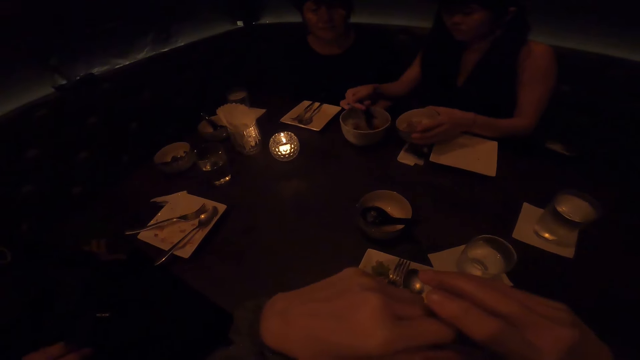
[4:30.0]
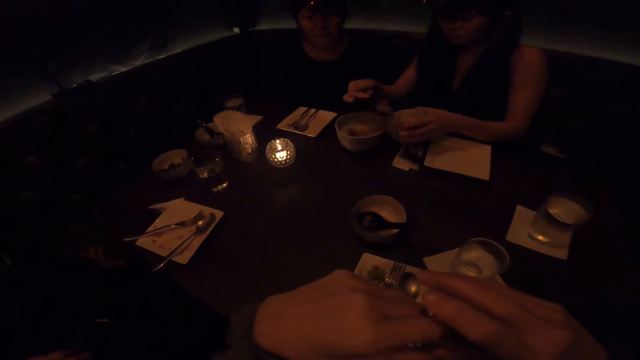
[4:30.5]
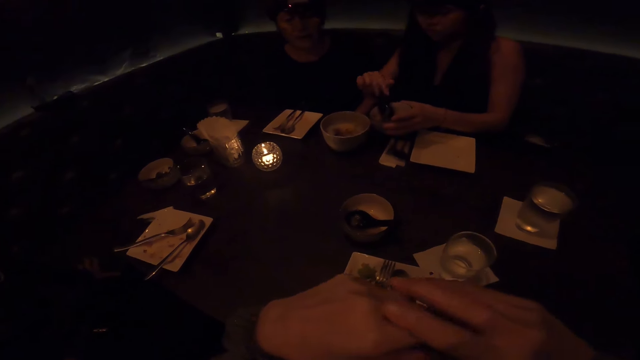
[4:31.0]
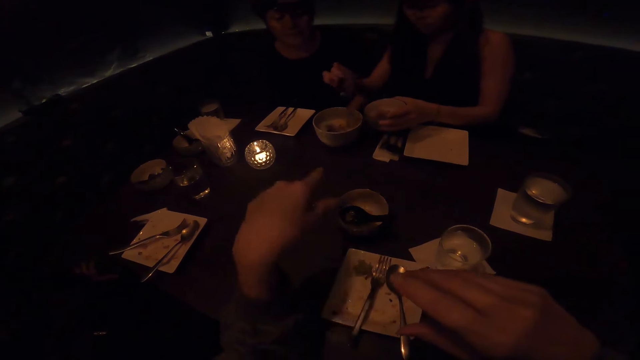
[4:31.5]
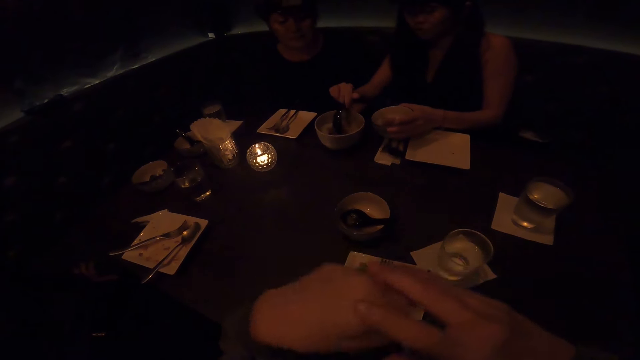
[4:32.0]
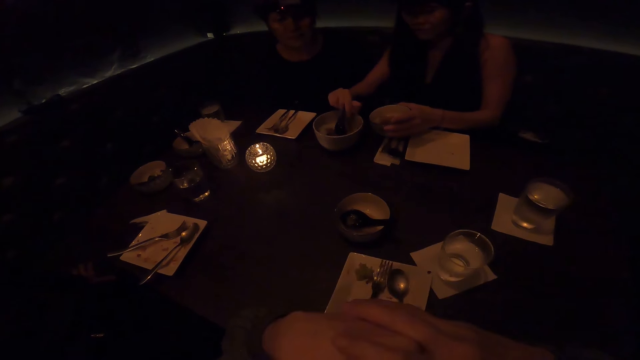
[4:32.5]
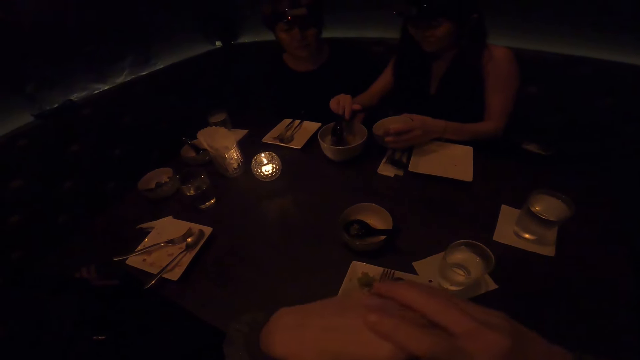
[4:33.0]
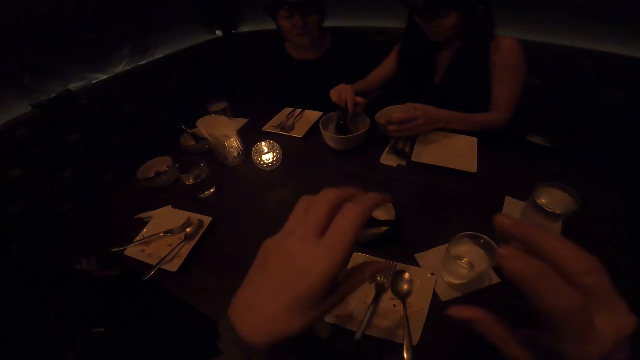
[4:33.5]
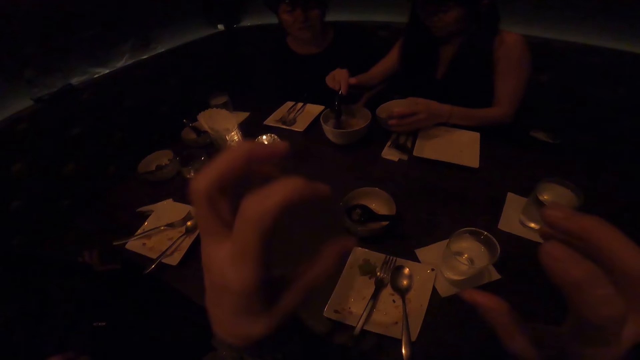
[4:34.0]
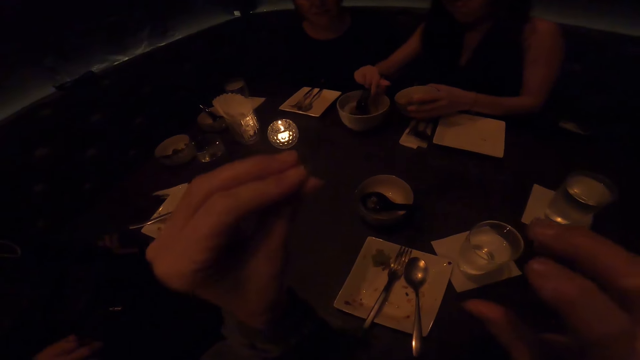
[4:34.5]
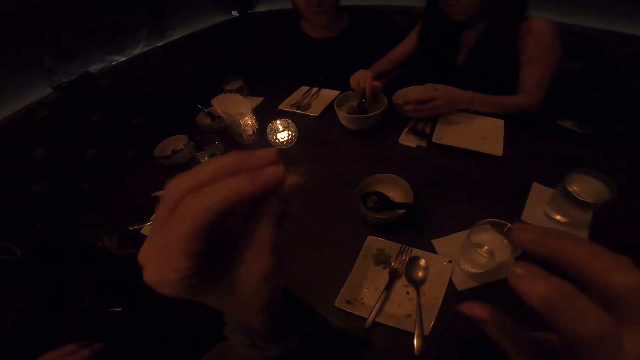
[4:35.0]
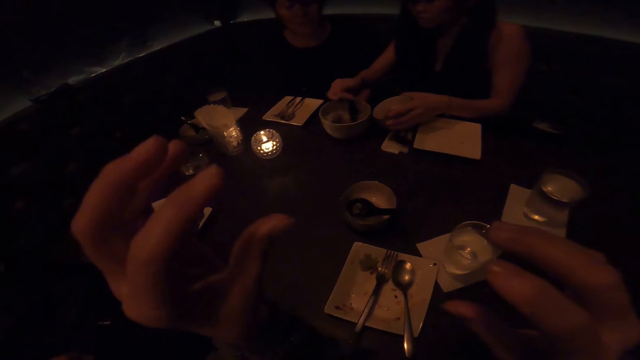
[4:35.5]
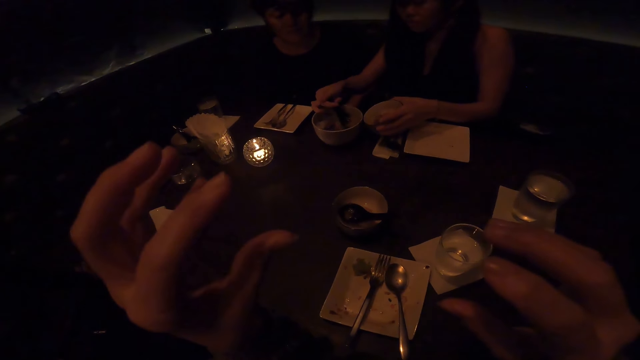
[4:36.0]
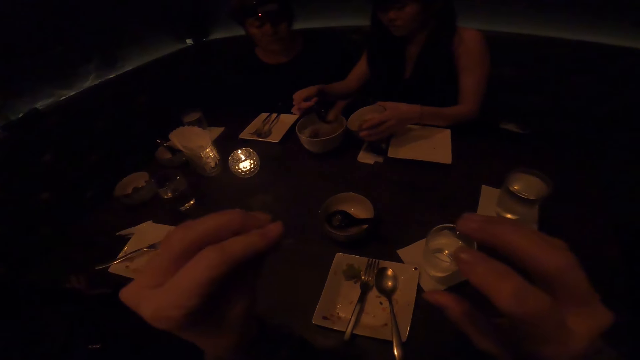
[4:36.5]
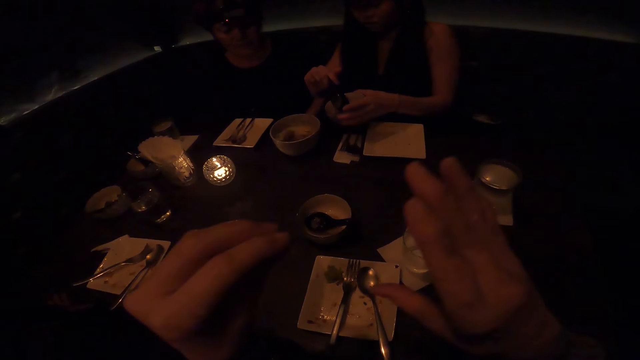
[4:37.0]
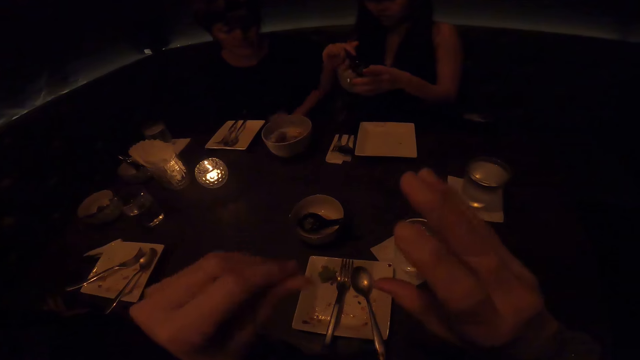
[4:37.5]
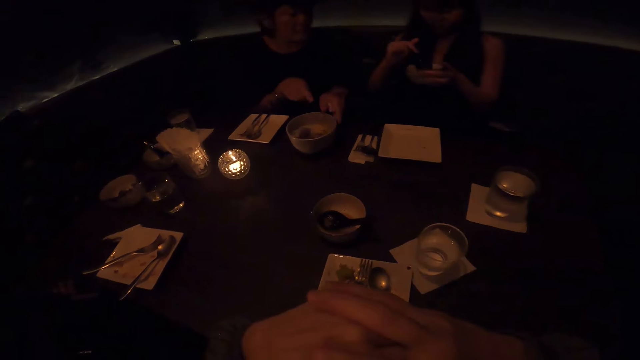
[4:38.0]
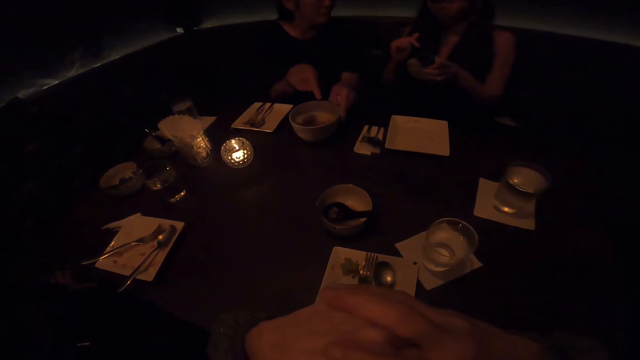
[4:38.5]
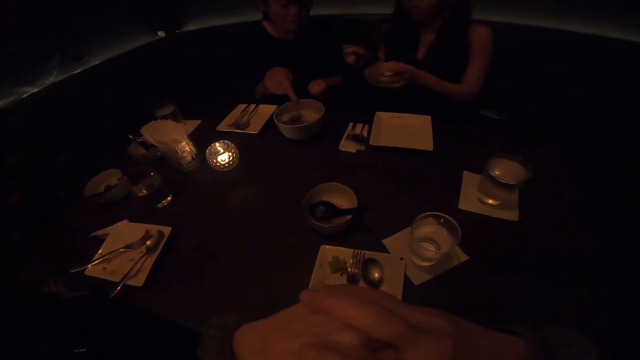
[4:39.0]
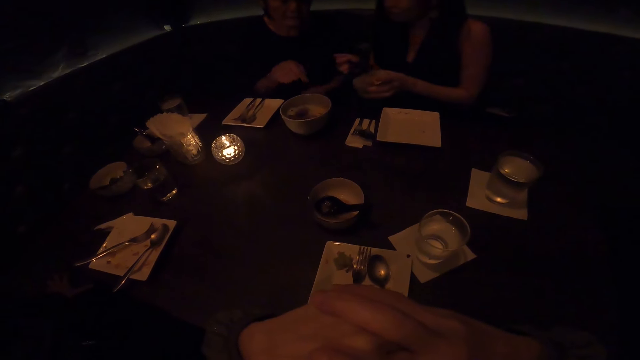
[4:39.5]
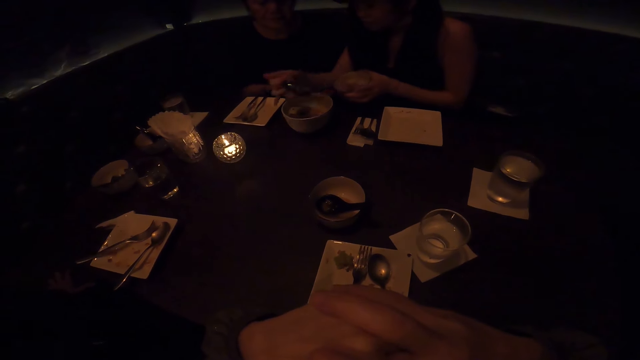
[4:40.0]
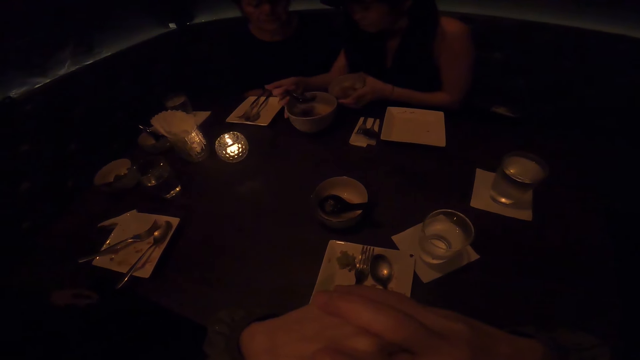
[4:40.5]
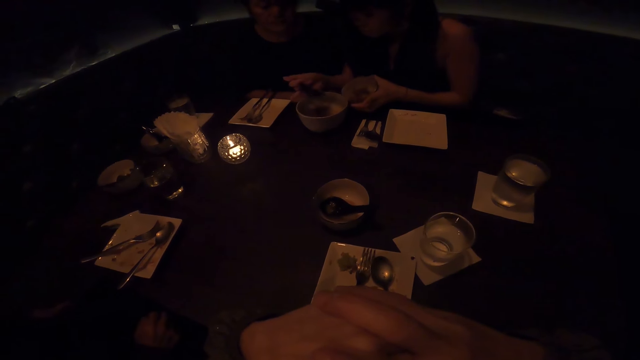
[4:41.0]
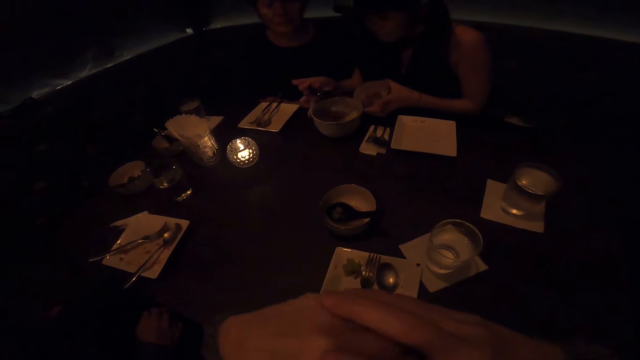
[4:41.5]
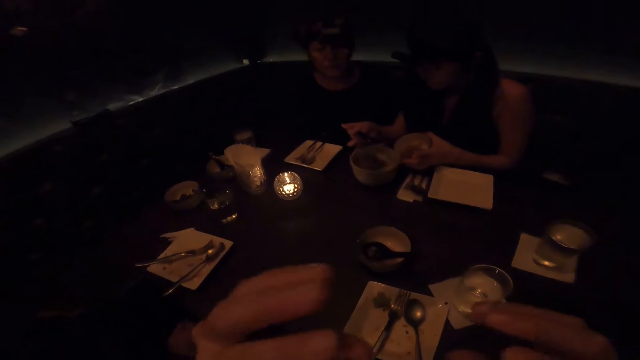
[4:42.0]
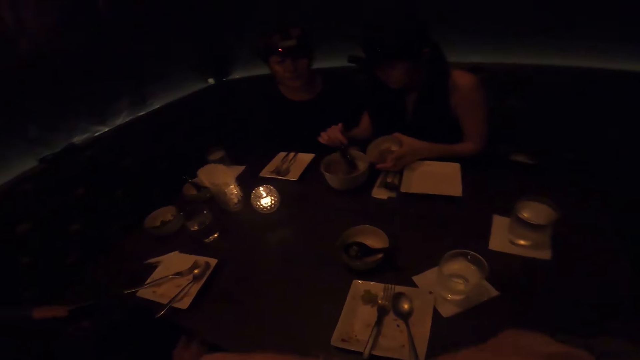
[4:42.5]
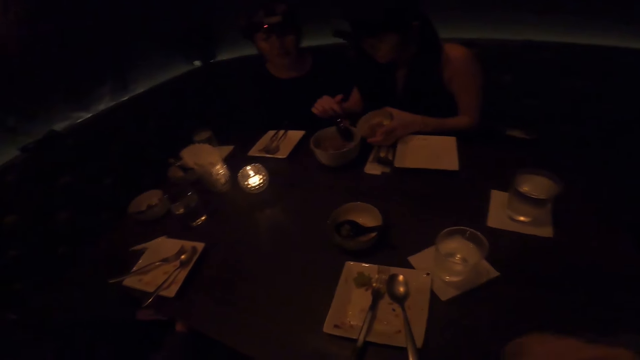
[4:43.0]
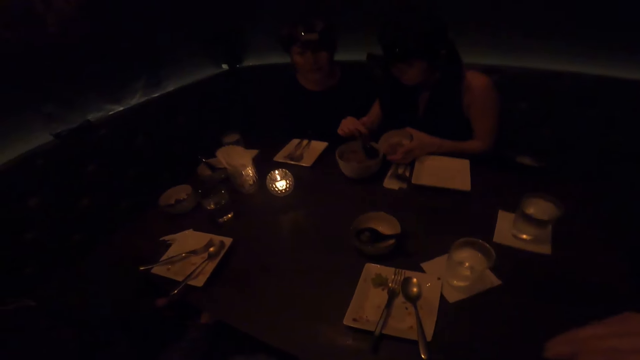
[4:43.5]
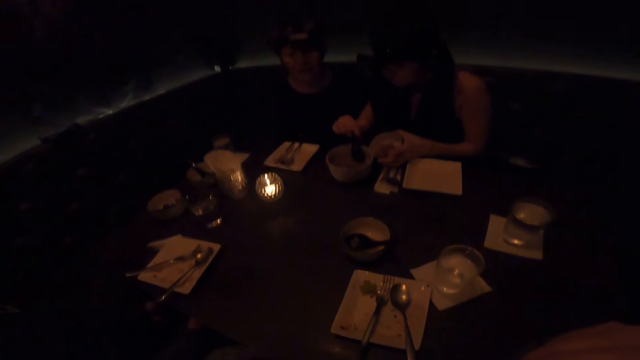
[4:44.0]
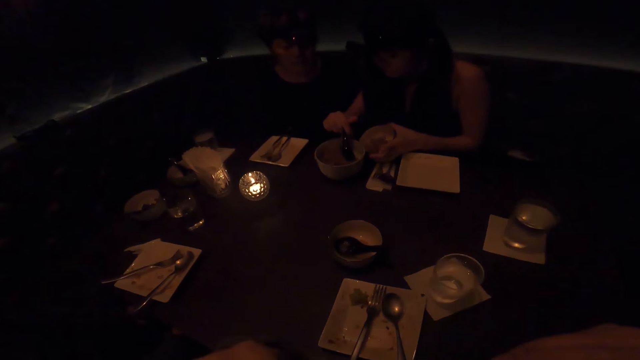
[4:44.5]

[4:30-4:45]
A person pours meal in a bowl using the scoop spoon, scoops meal in the bowl using the scoop spoon, pours meal in the bowl using the scoop spoon and leans back. Another person points towards the bowl and adjusts the bowl on the table. The camera wearer clasps hands. The first person leans towards the table. The other person puts hands under the table. The first person adjusts the bowl on the table. The camera wearer gestures with hands. The first person scoops meal in the bowl using the scoop spoon.

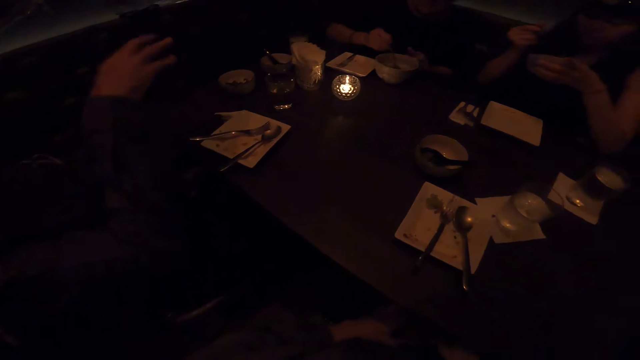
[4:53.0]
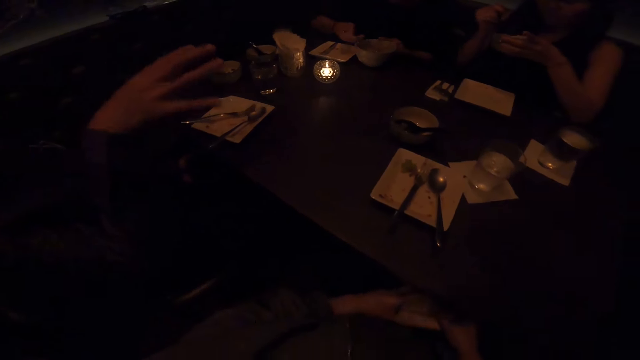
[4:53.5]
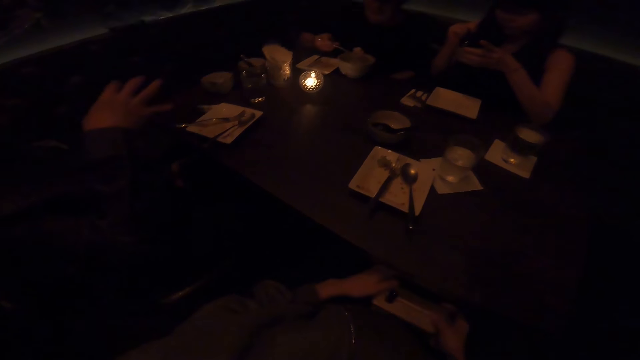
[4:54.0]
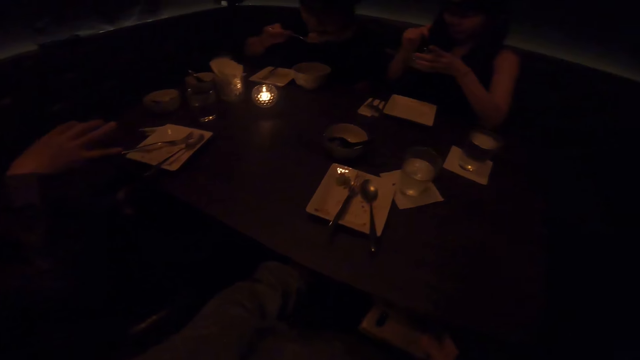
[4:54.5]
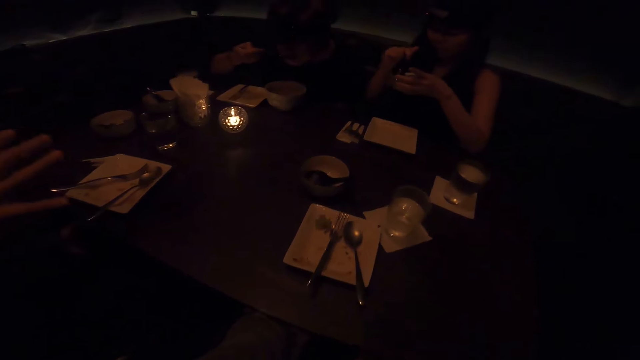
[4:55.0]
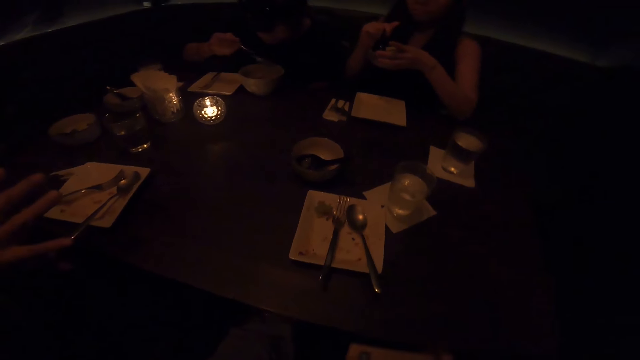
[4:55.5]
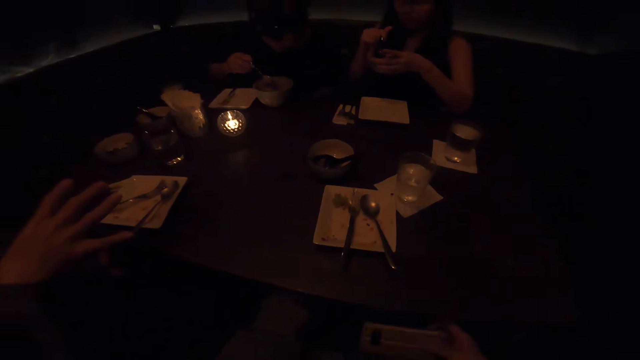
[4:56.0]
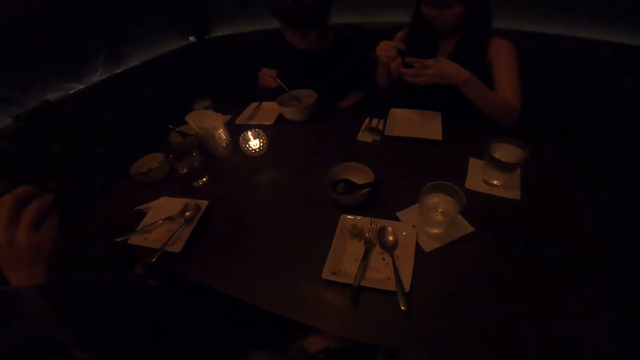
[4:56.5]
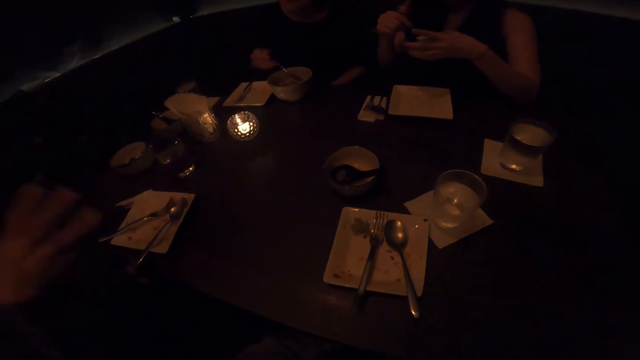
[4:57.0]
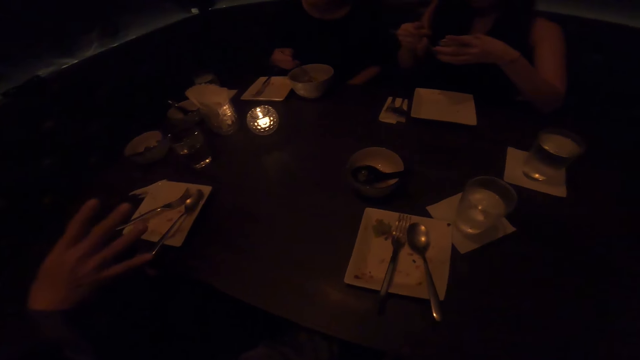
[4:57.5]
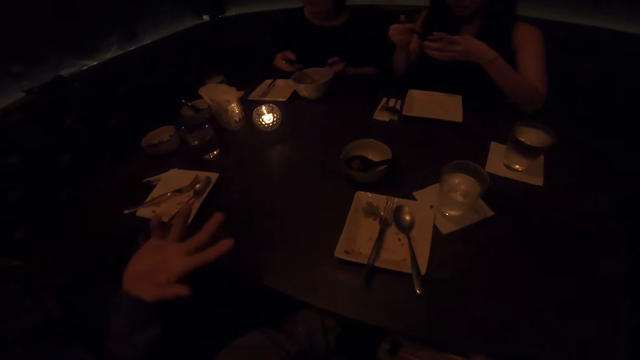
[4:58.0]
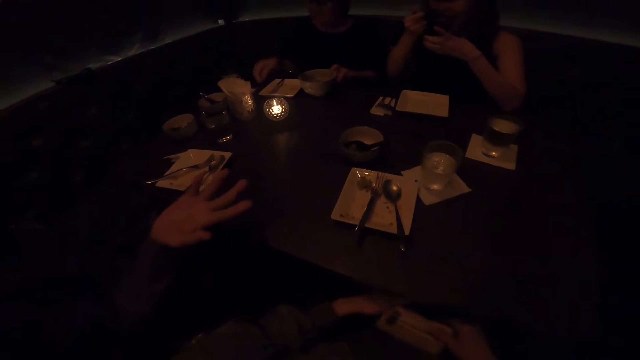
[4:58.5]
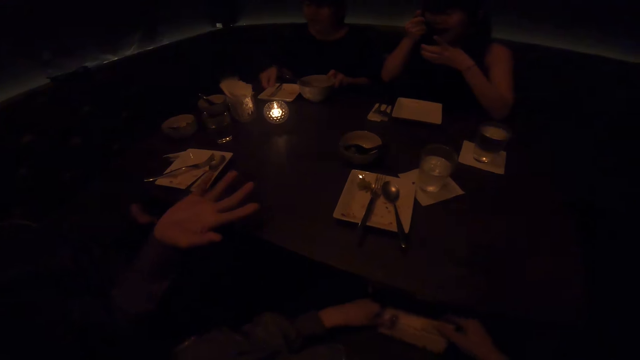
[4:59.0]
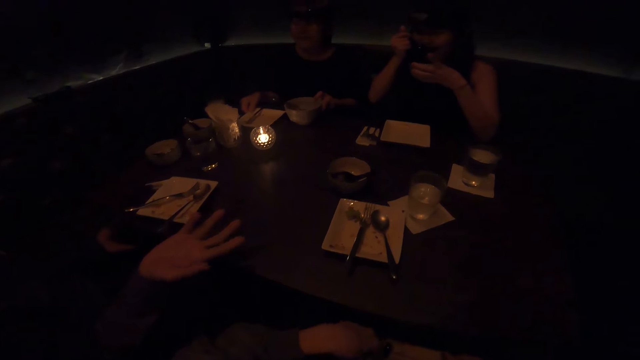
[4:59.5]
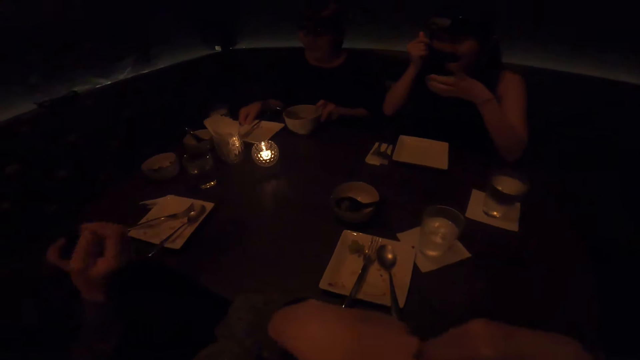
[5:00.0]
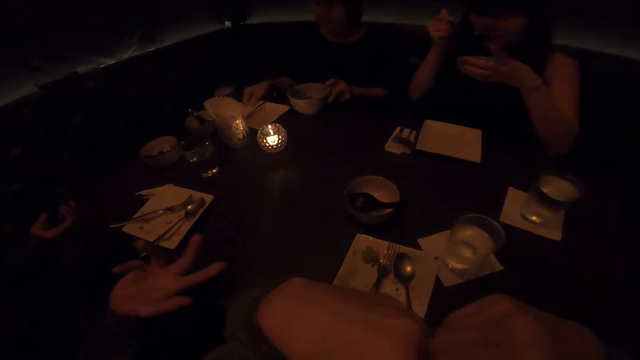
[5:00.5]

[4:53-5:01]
The camera wearer talks to a man.
